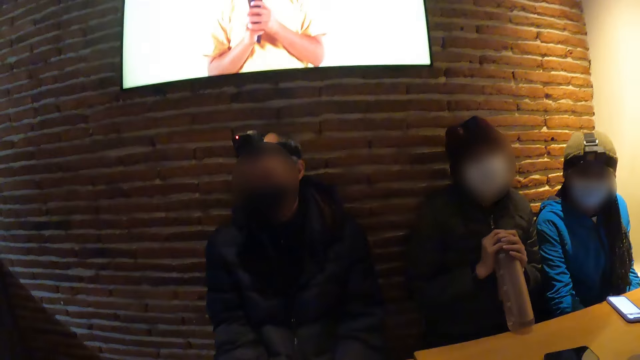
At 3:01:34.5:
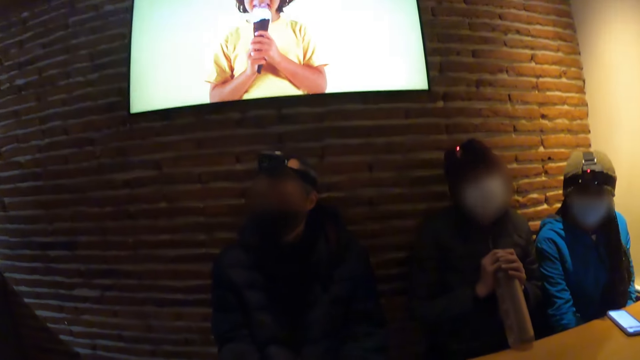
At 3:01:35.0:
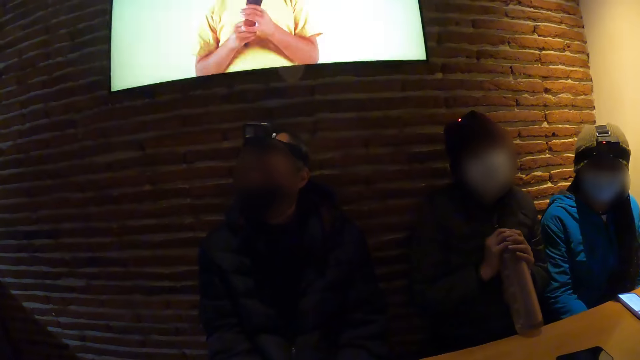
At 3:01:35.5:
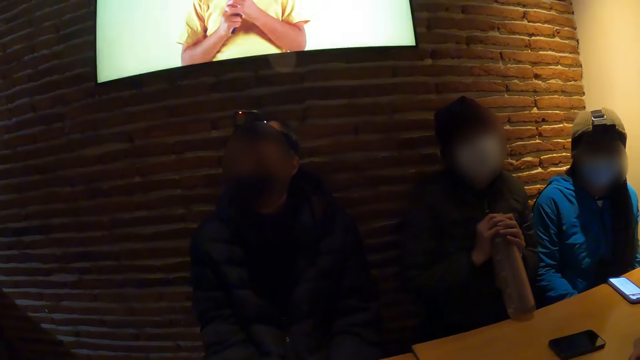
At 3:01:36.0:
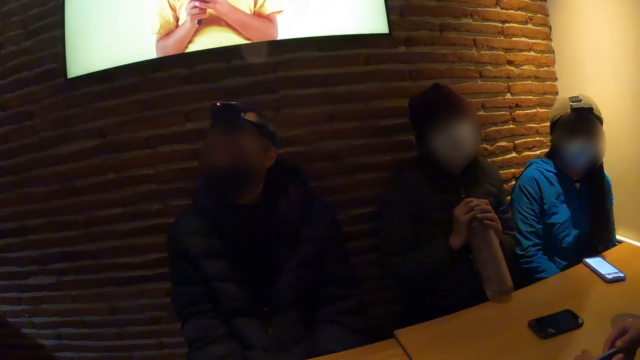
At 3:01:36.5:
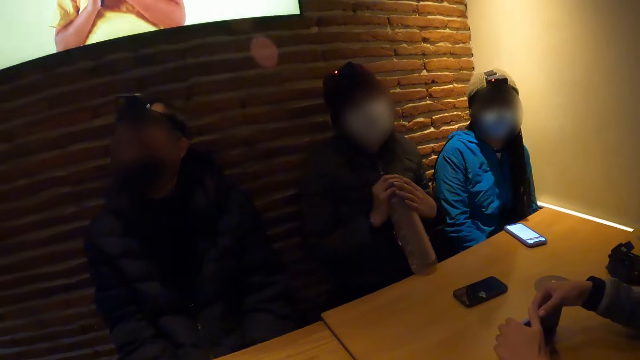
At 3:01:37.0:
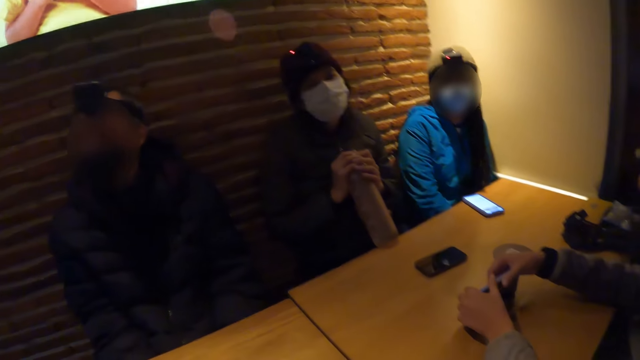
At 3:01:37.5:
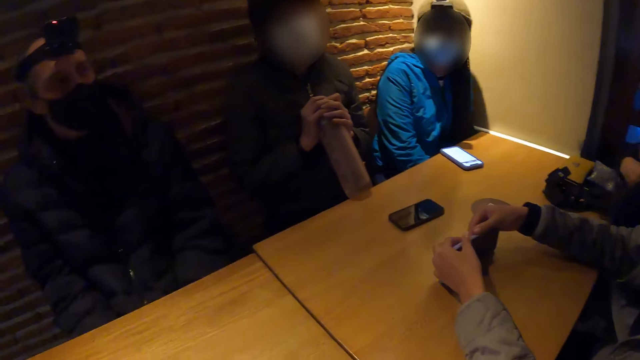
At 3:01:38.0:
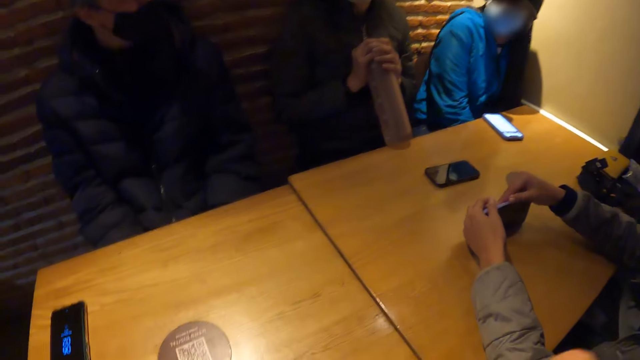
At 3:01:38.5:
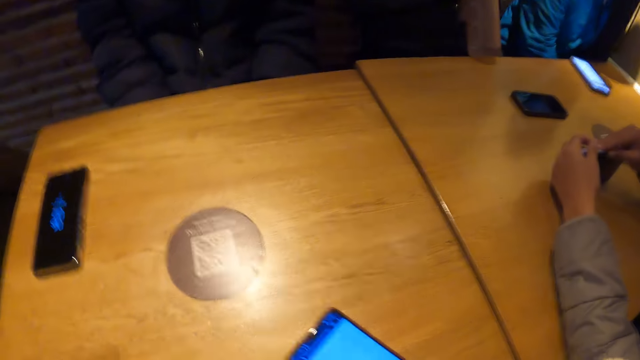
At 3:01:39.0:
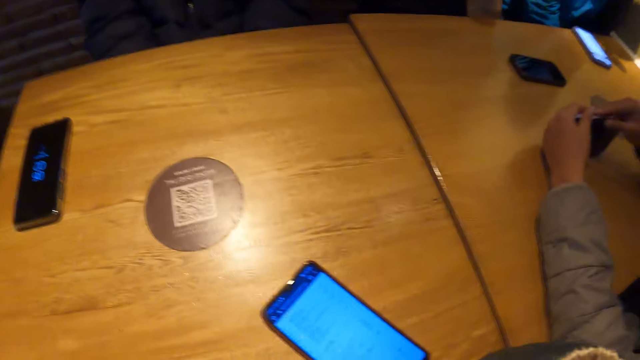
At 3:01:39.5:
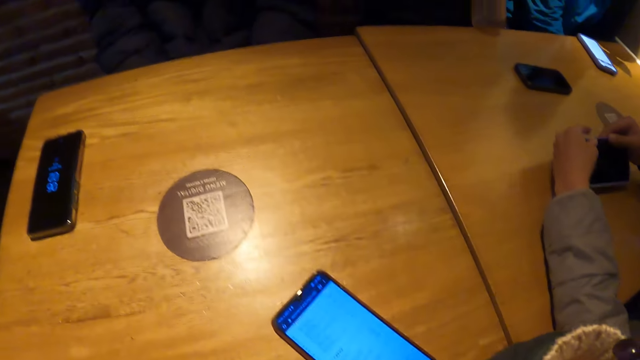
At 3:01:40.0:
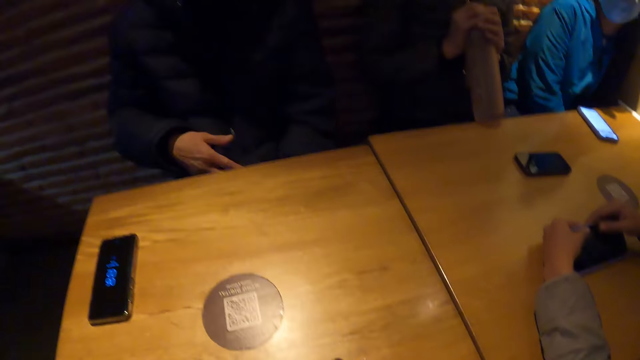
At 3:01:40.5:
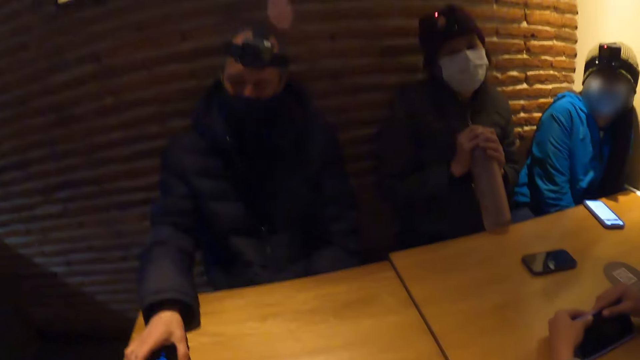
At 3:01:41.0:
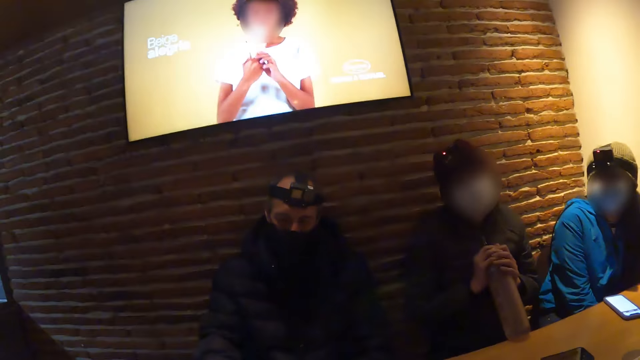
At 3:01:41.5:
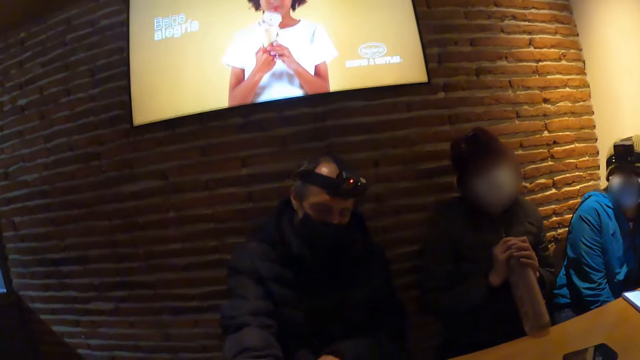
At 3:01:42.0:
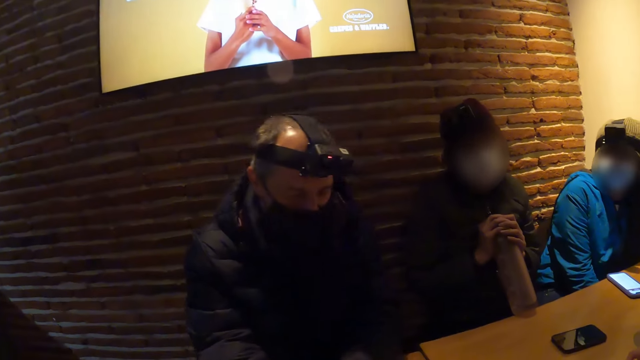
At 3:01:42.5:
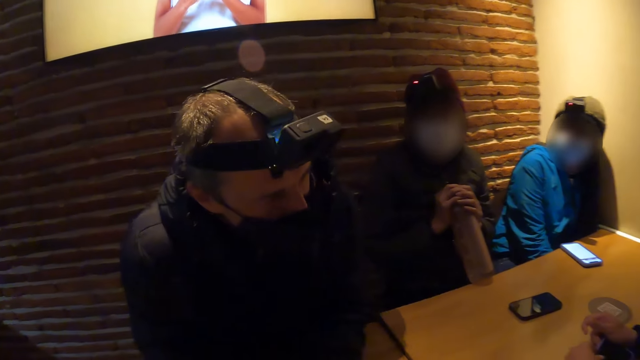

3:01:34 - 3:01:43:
The man touches the phone on the table with his right hand. The camera wearer stares at the television.

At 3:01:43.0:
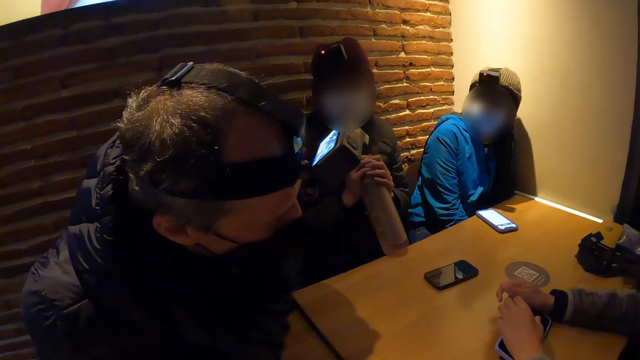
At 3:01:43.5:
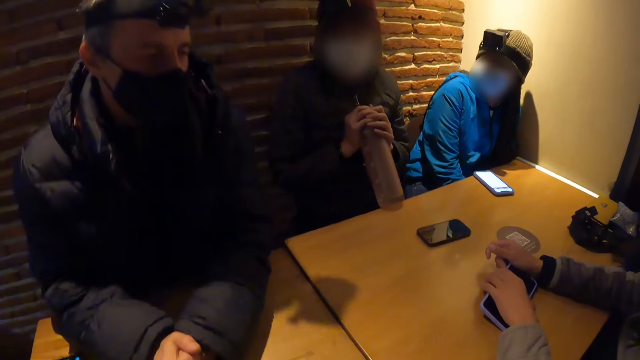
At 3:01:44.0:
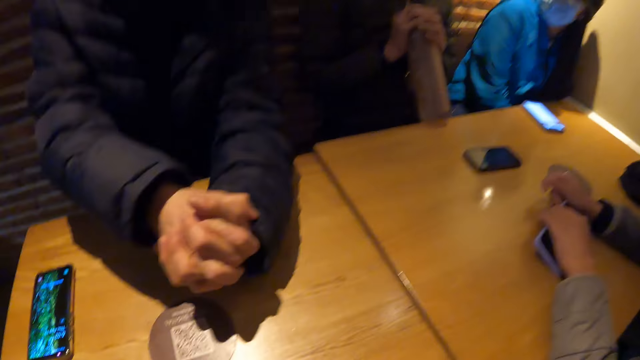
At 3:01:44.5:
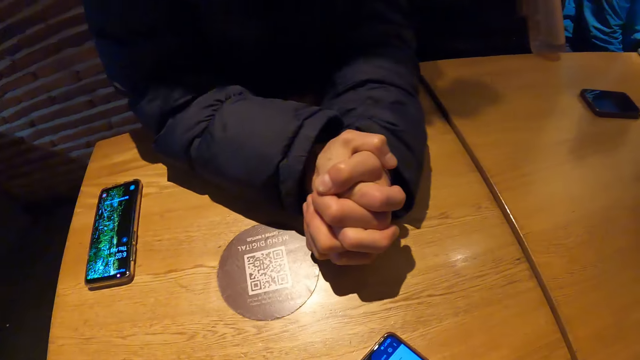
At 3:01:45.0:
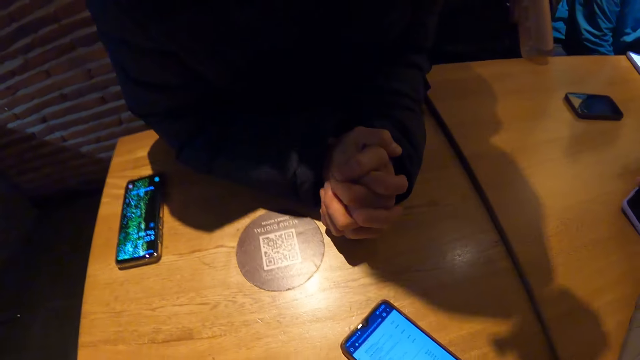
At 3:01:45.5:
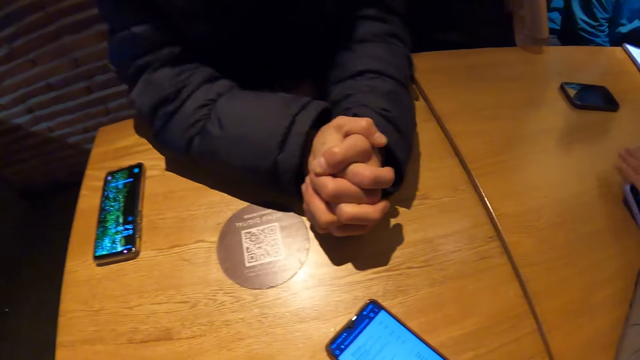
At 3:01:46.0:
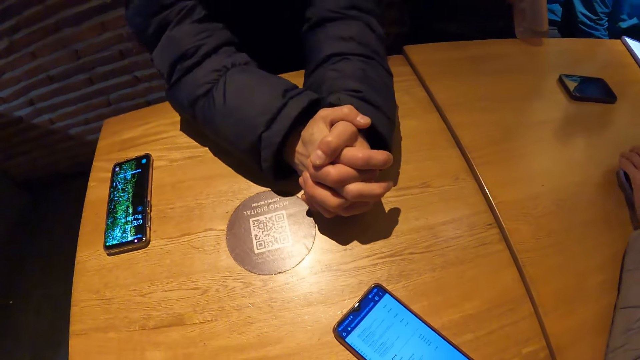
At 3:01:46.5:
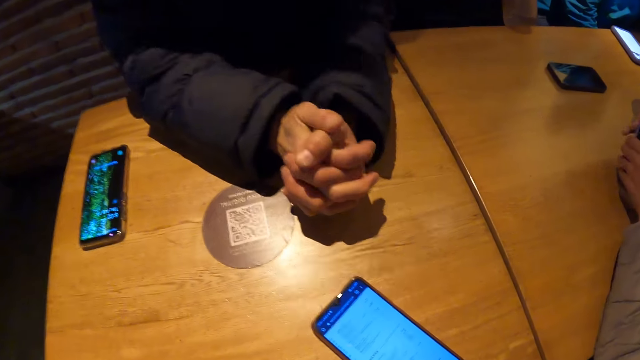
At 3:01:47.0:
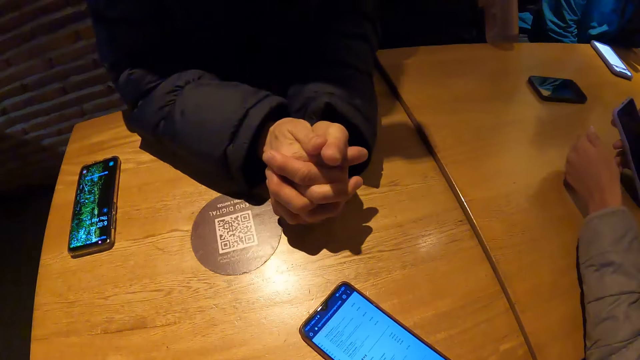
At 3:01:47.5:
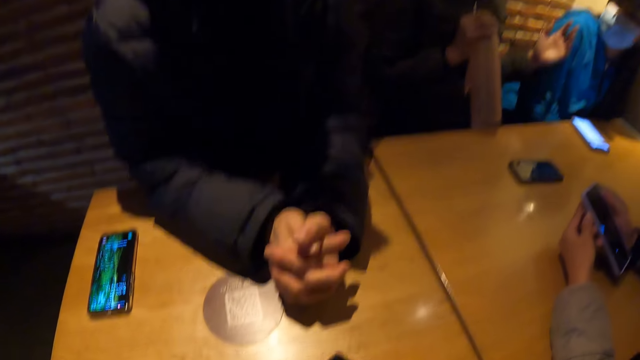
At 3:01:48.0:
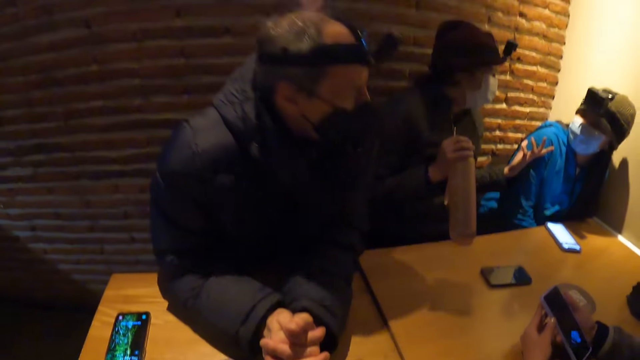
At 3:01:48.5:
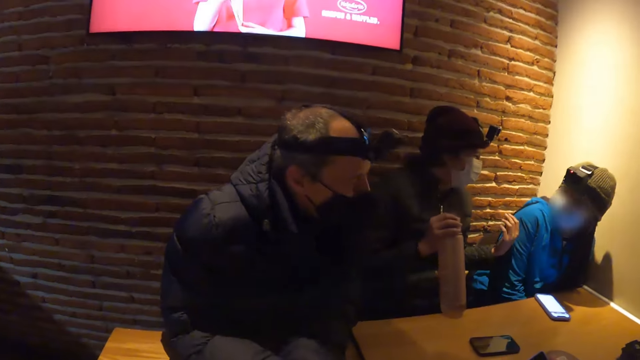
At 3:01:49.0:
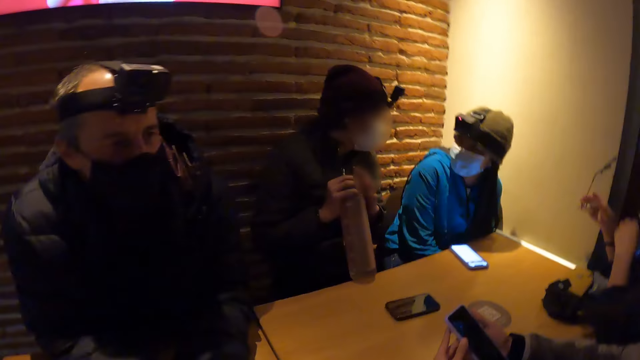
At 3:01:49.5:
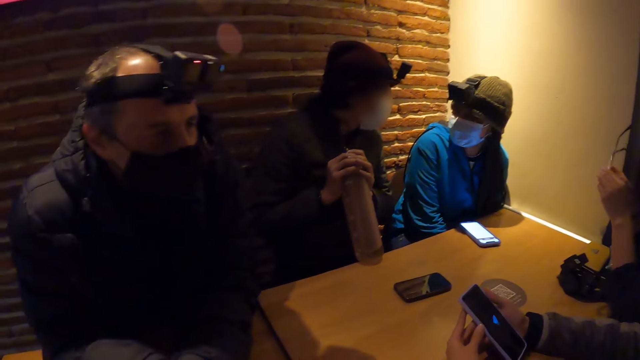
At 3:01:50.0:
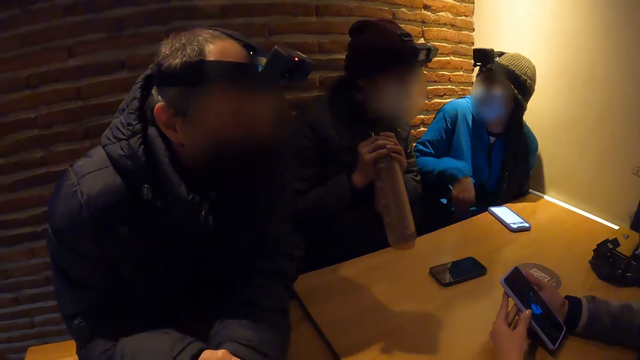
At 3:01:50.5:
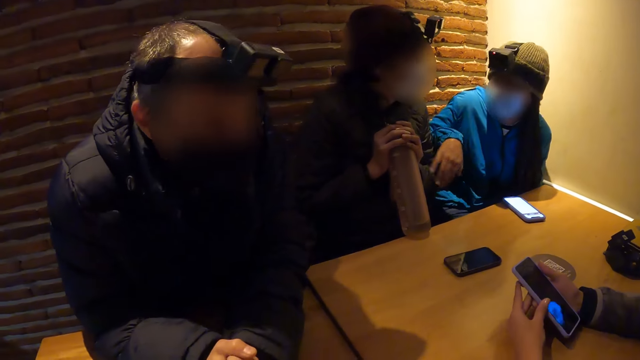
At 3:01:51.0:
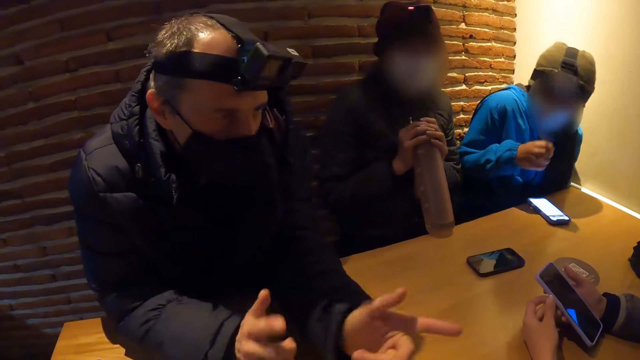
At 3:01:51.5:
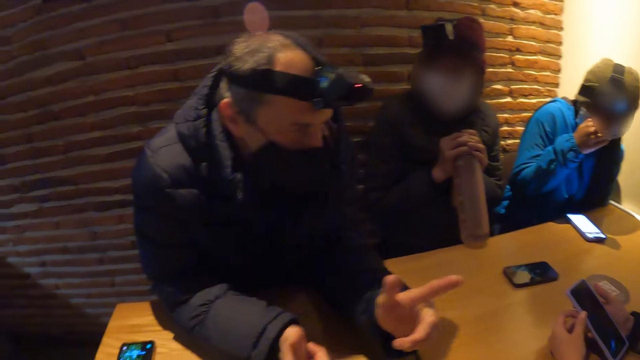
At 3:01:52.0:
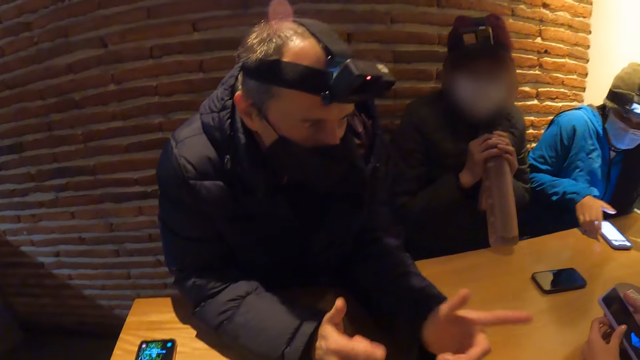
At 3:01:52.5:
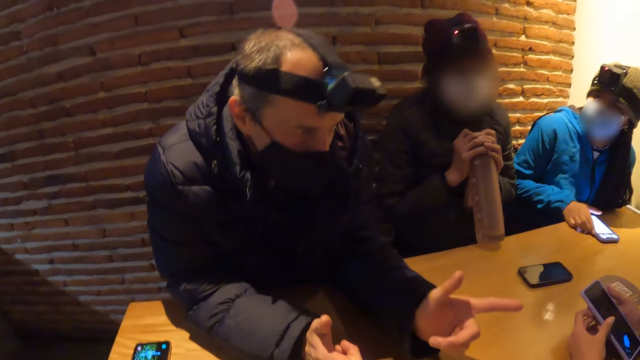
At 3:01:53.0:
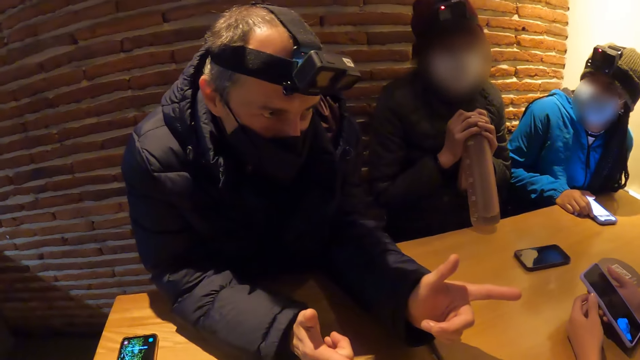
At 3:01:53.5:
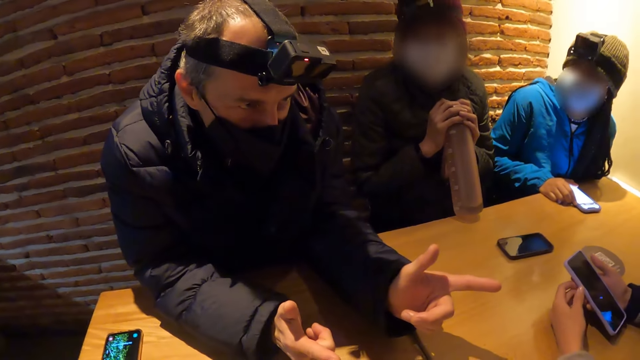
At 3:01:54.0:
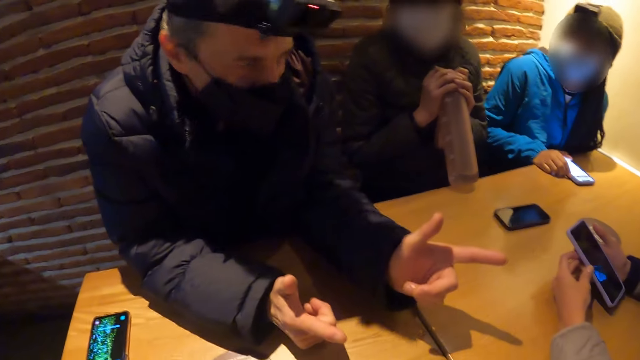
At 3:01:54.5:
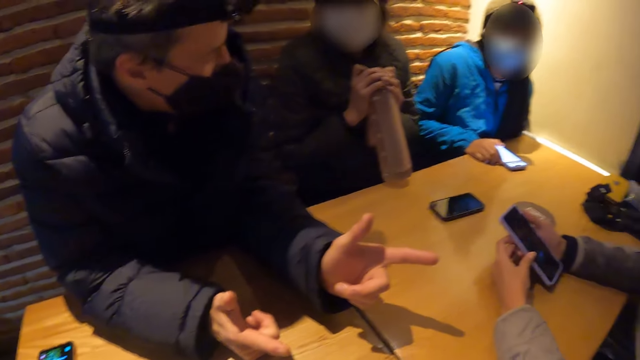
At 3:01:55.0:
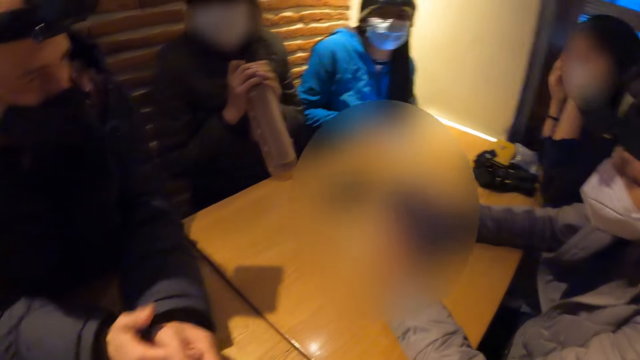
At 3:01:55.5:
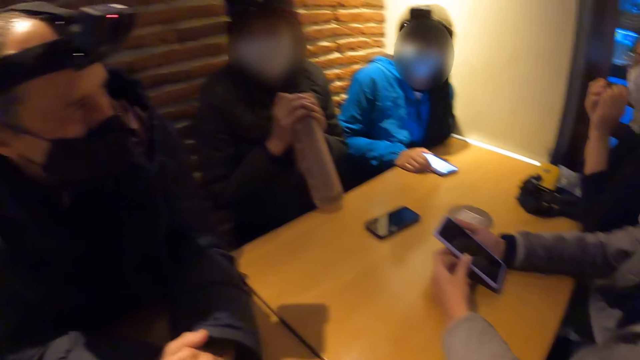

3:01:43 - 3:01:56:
The camera wearer stares at the room. They stare at the phone. A woman turns the phone in her right hand with her left hand. Another woman removes her left hand from the water bottle on the table. The camera wearer stares around the room. A third woman holds a pair of glasses with her right hand. The second woman holds the water bottle on the table with her left hand. The third woman holds the pair of glasses in her right hand with her left hand. A fourth woman touches the second woman with her right hand. The man points to the first woman with his left hand. The man points to the camera wearer with his right hand. The fourth woman adjusts a nose mask on her face with her right hand, and places her hands on the table.
